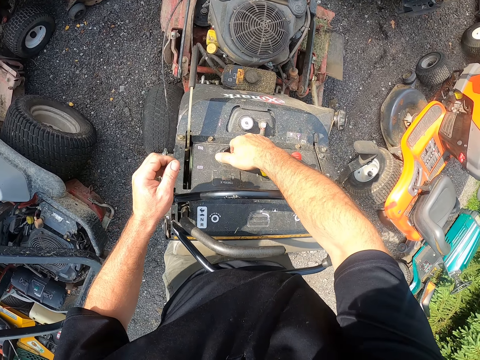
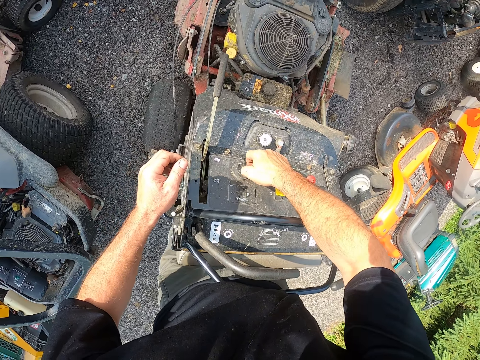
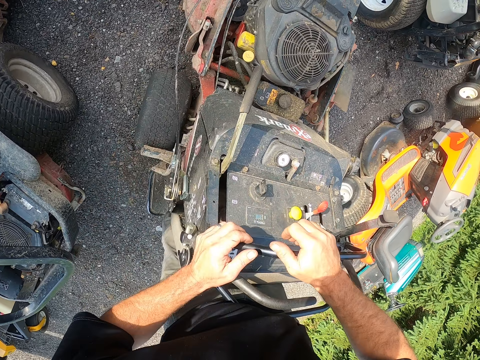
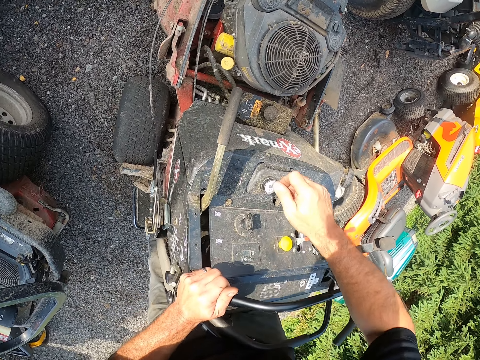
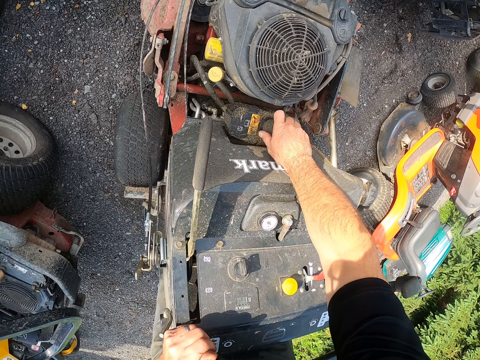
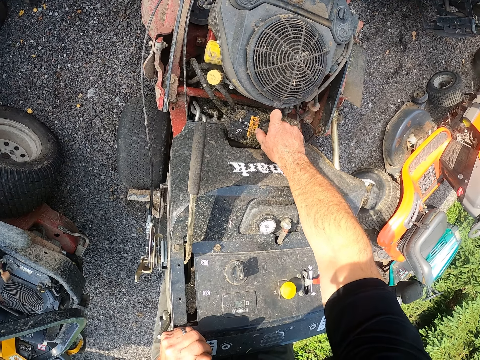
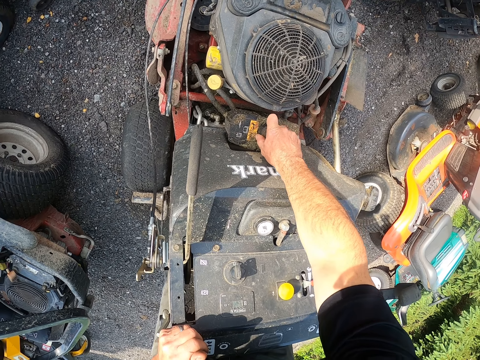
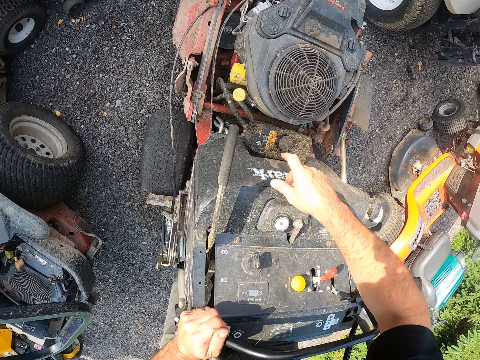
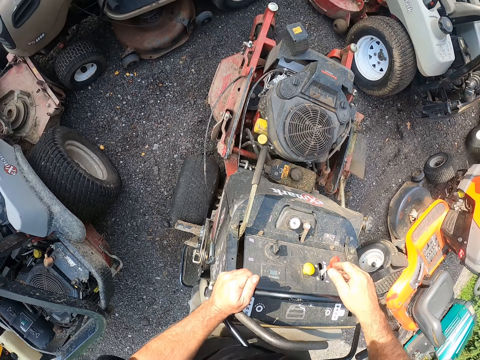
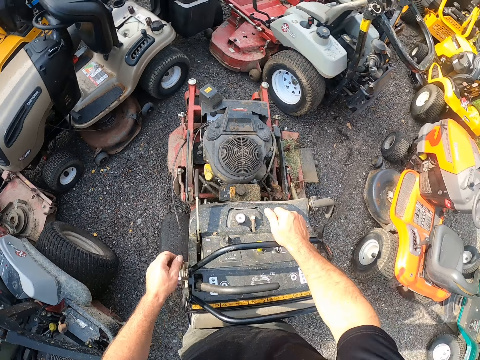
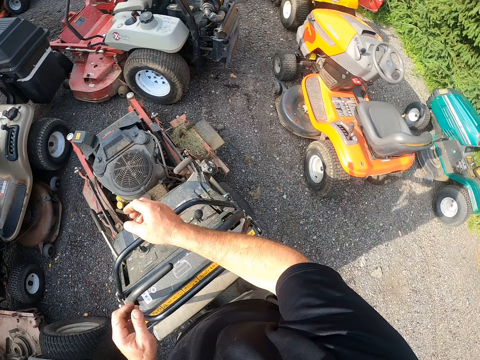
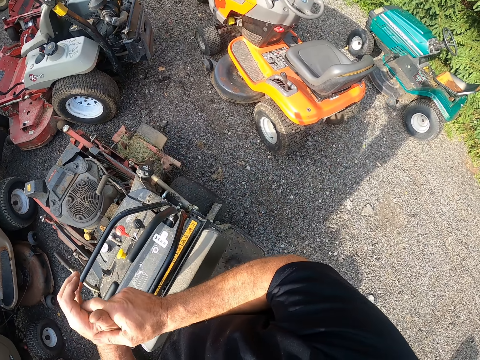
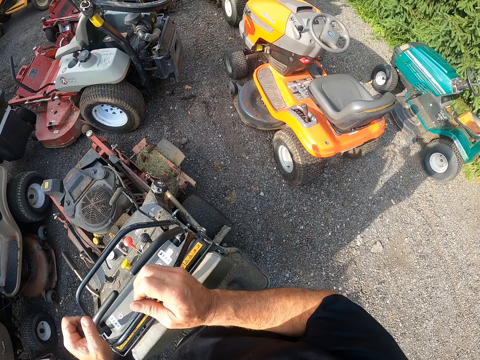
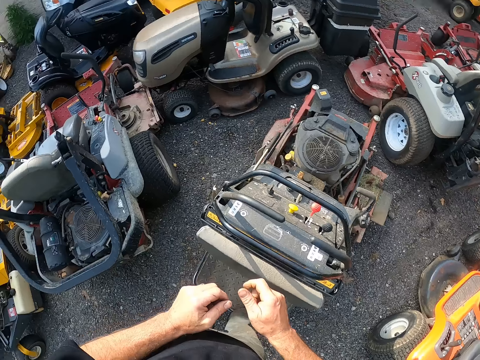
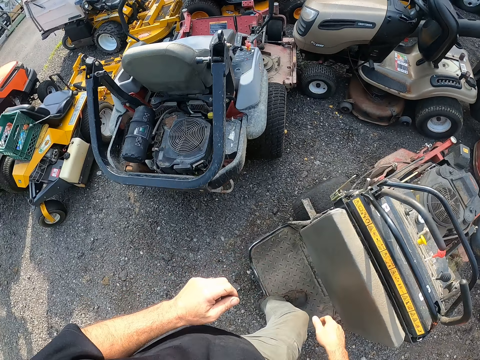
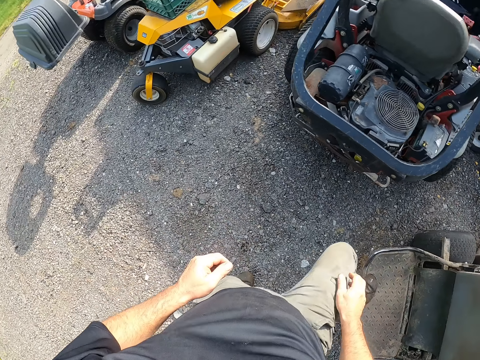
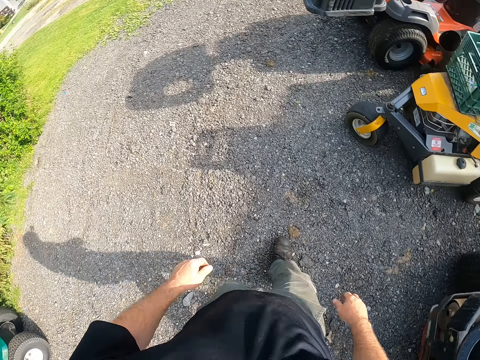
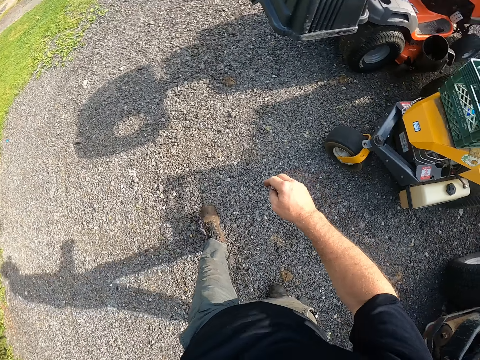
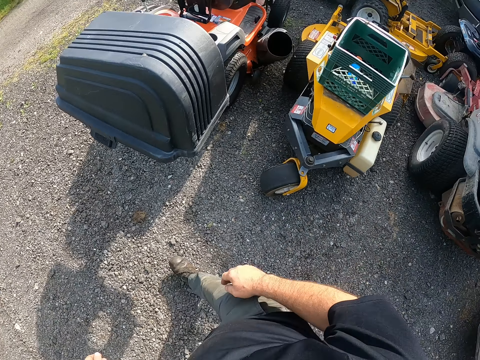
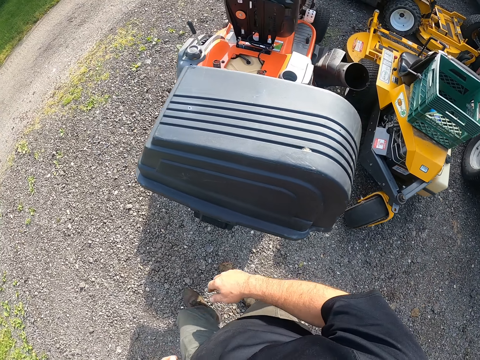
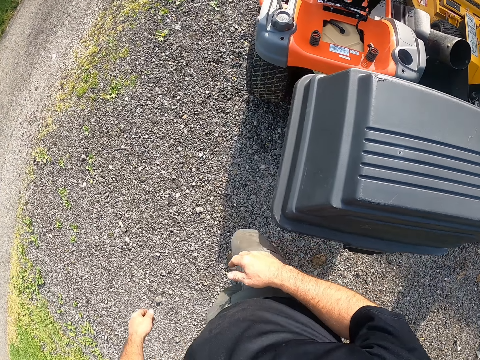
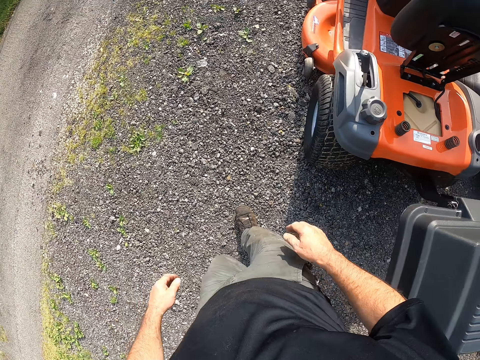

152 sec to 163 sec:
The camera wearer presses a button on the lawn mower with his right hand. He adjusts a cover around the engine area of the lawn mower with his right hand. He rubs both hands together. He gets off the lawn mower. He walks to the previous area.

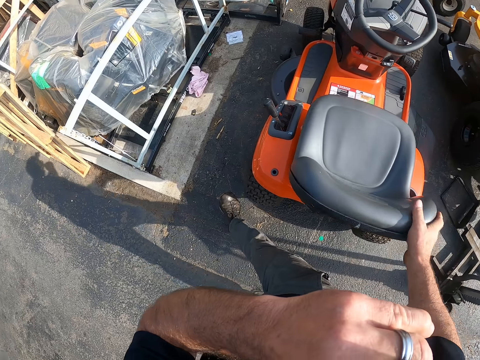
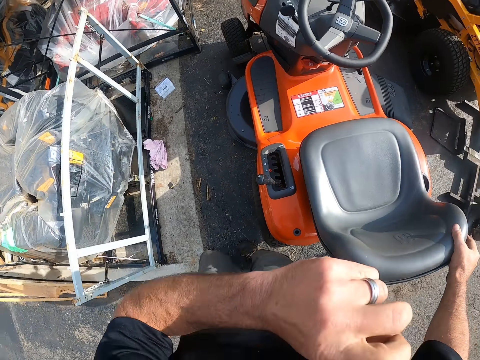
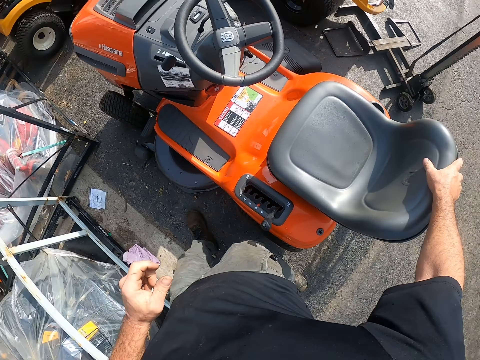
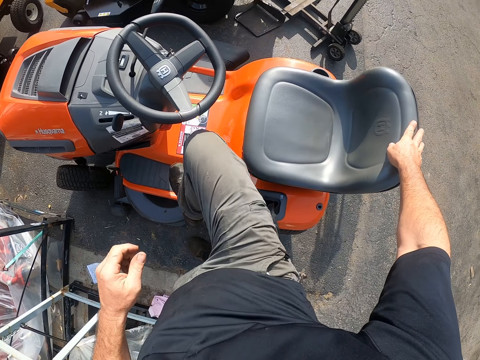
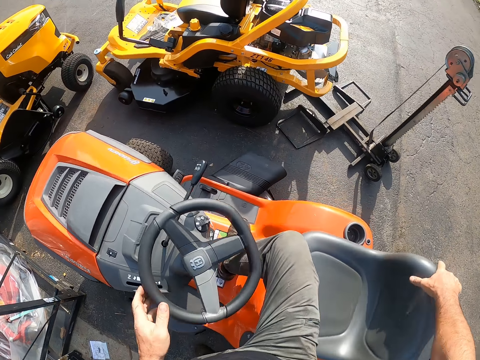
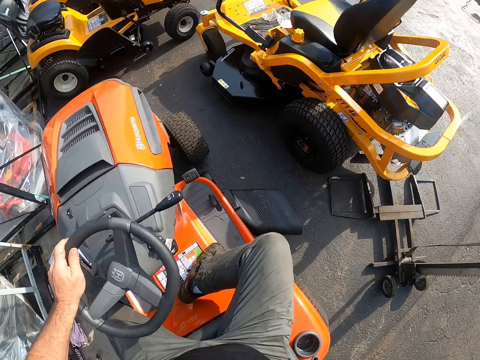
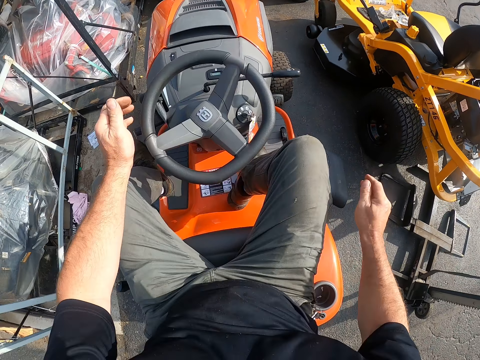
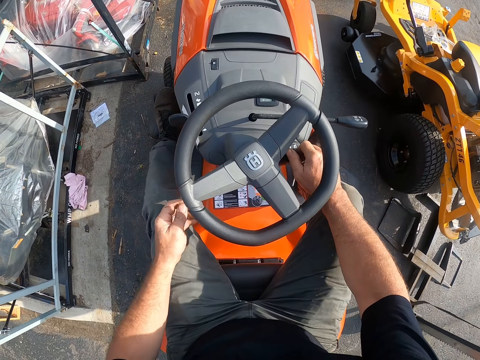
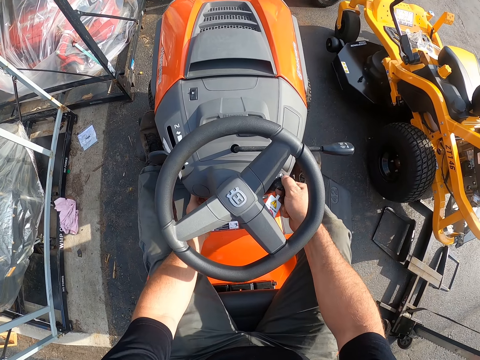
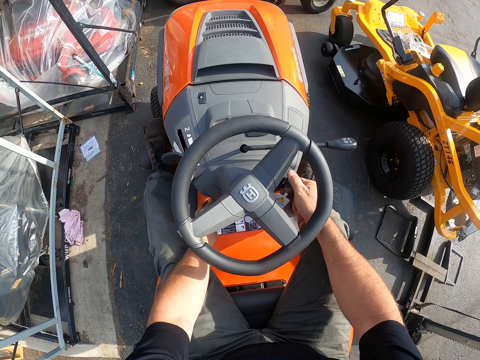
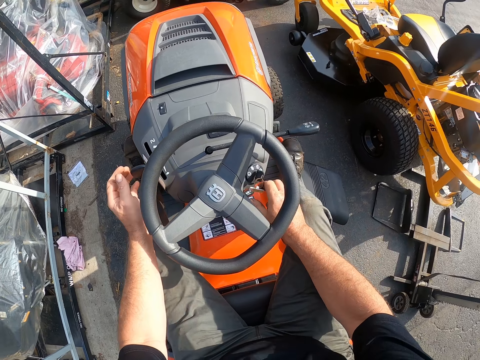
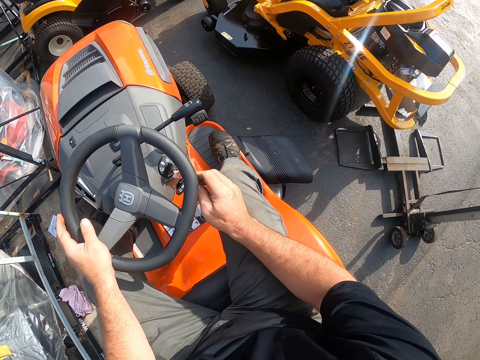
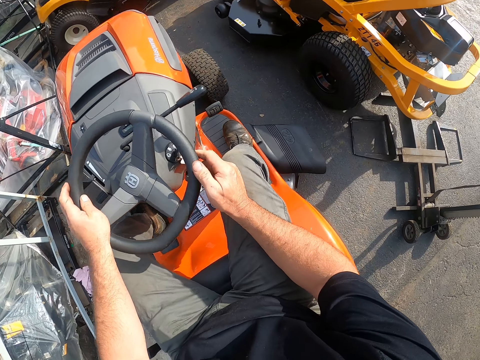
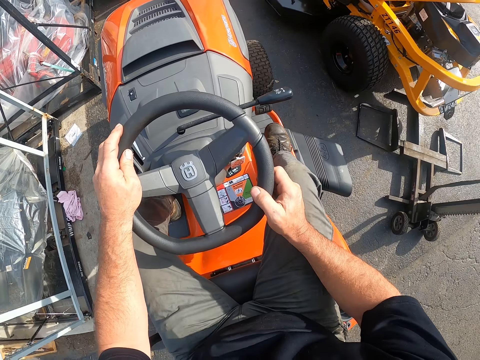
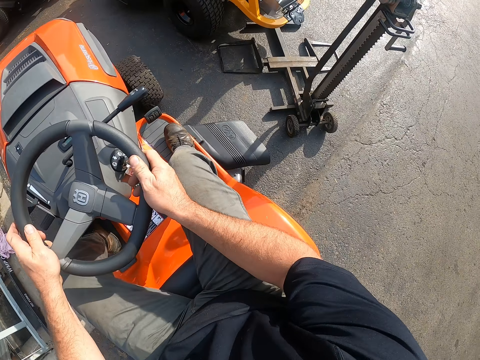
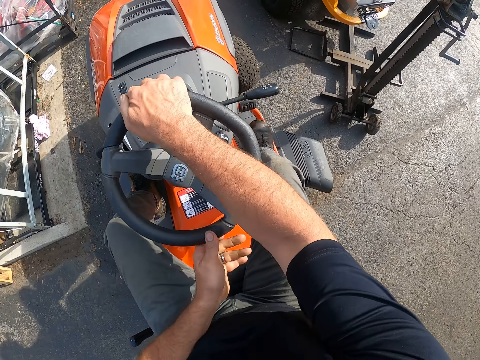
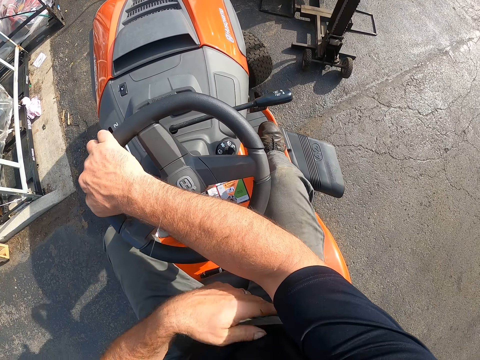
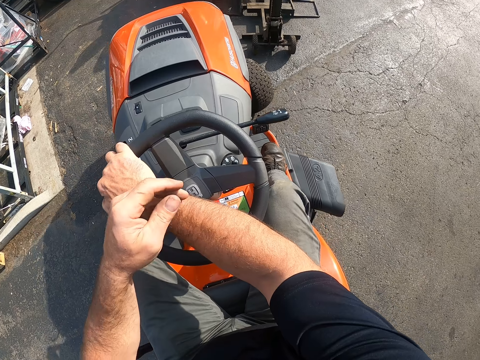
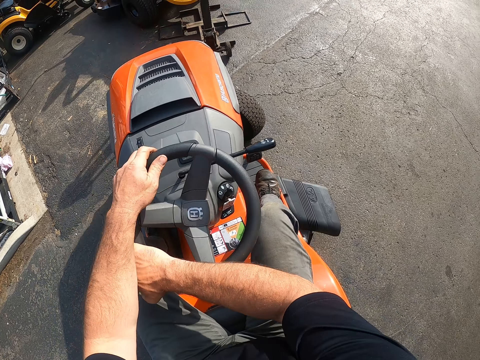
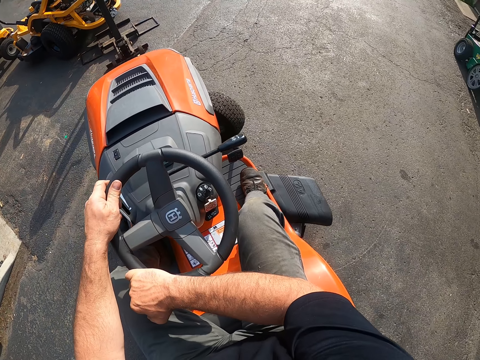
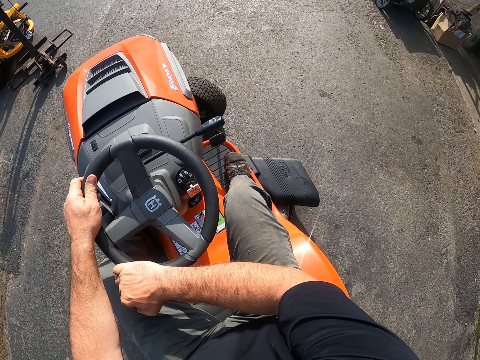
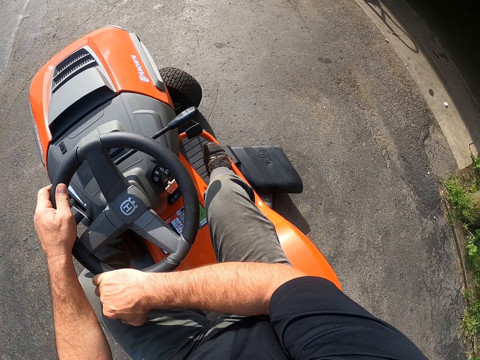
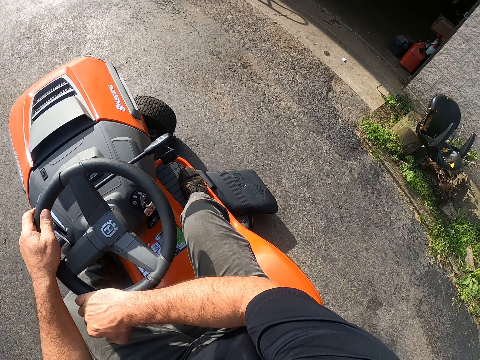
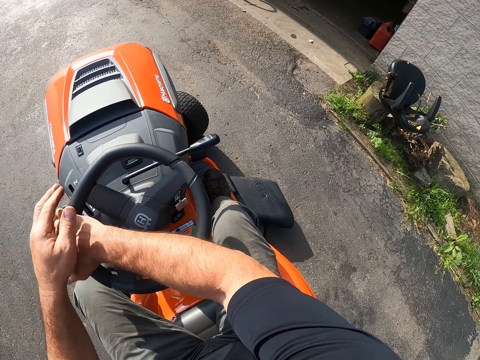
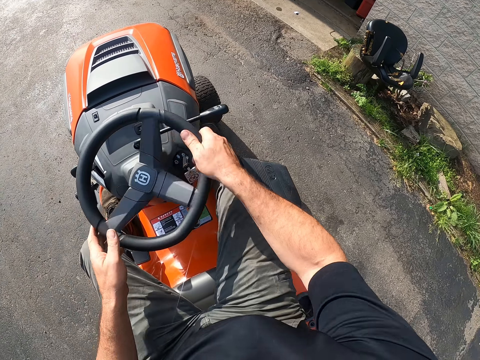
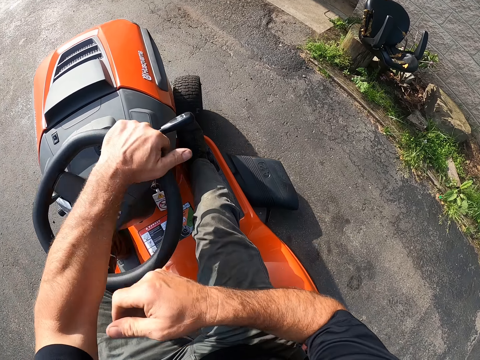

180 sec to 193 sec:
The camera wearer rubs his face with his left hand. He gets on another lawn mower. He sits on the lawn mower. He turns a key on the lawn mower with his right hand. He drives the lawn mower into the workshop.

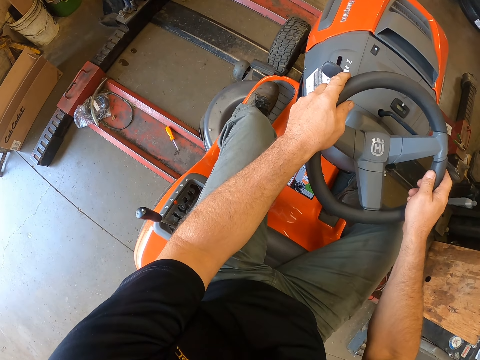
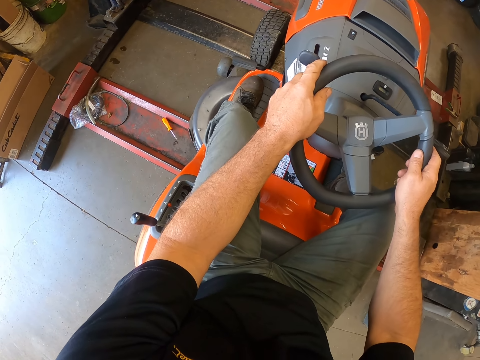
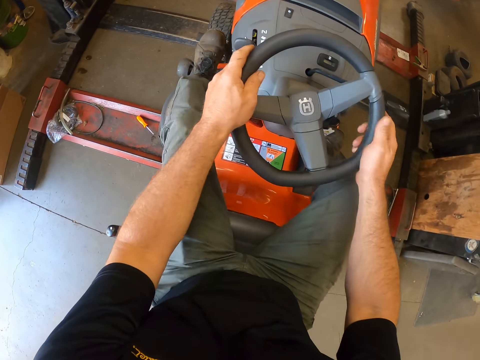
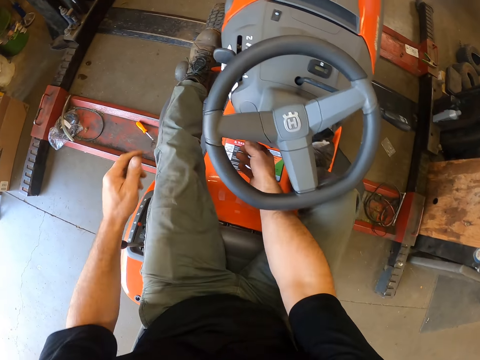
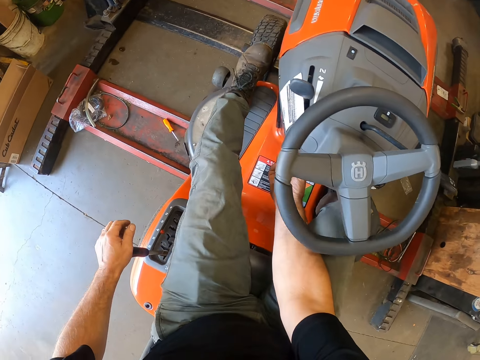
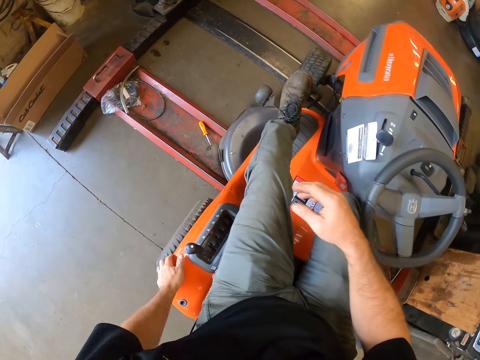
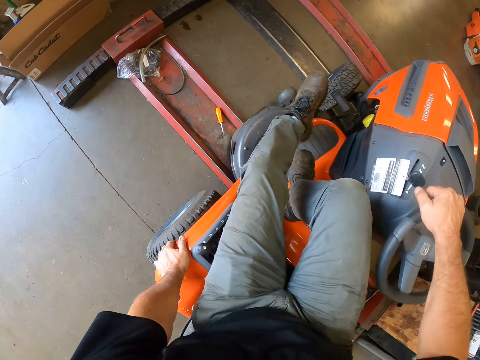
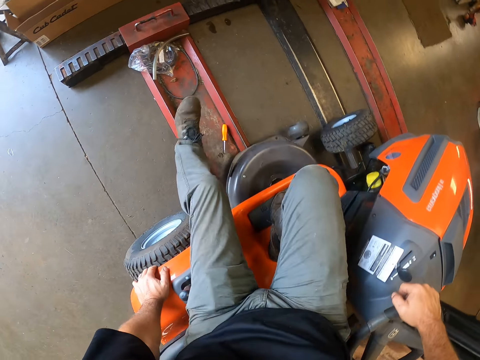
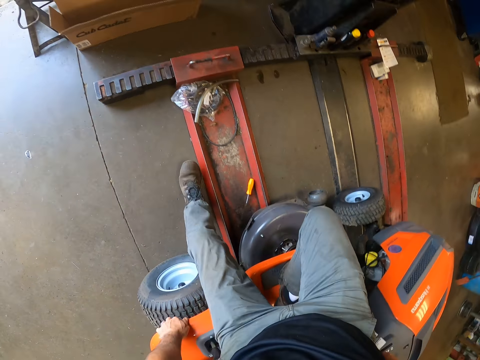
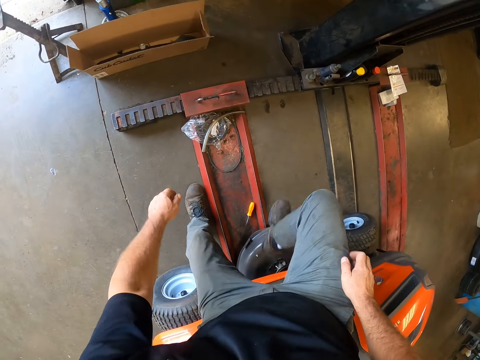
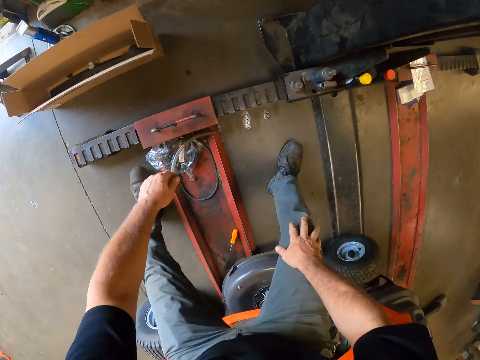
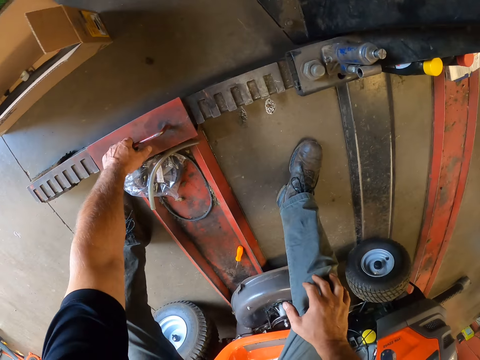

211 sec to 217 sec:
The camera wearer operates the lawn mower. He turns a button underneath the steering with his right hand. He climbs off the lawn mower. He adjusts the hydraulic lift arm.
